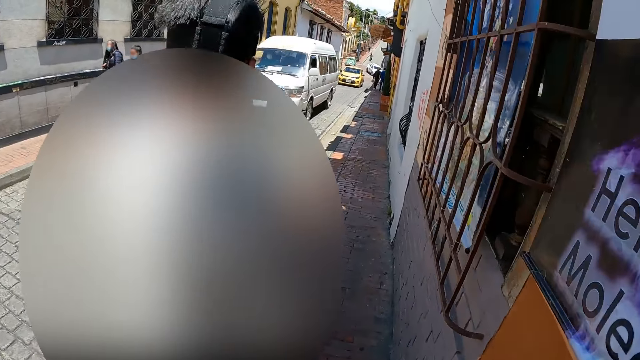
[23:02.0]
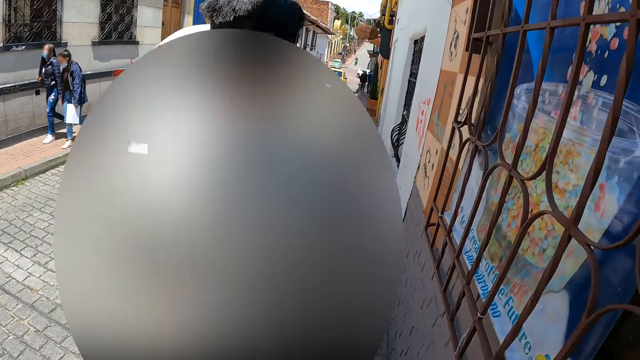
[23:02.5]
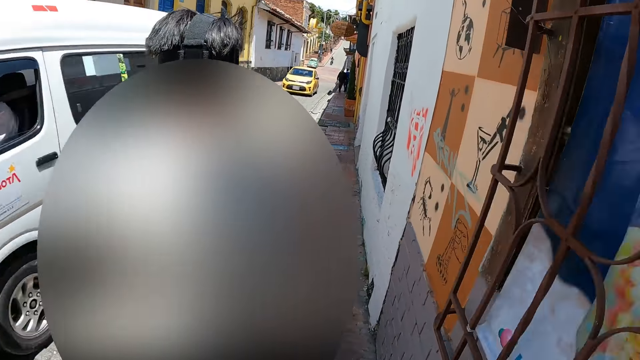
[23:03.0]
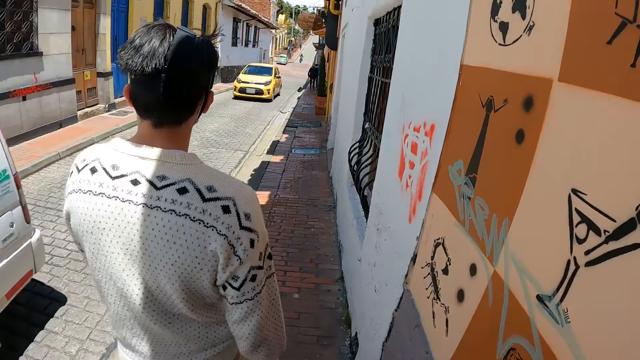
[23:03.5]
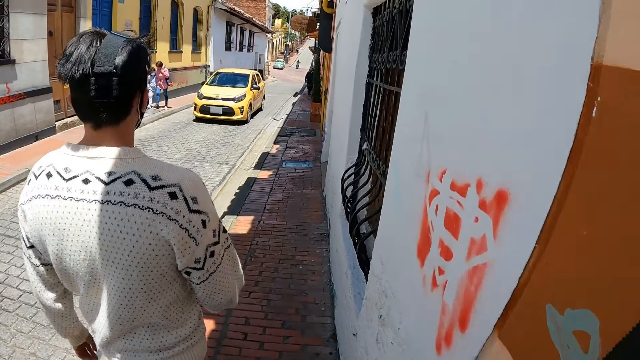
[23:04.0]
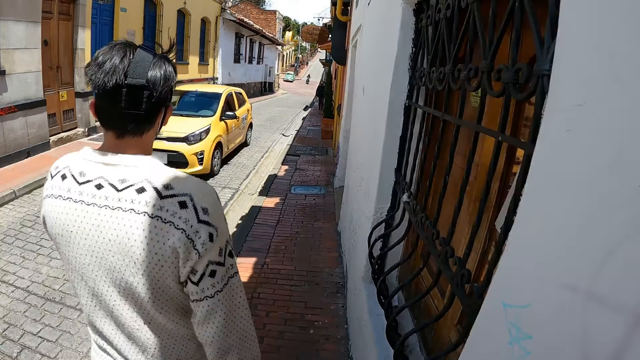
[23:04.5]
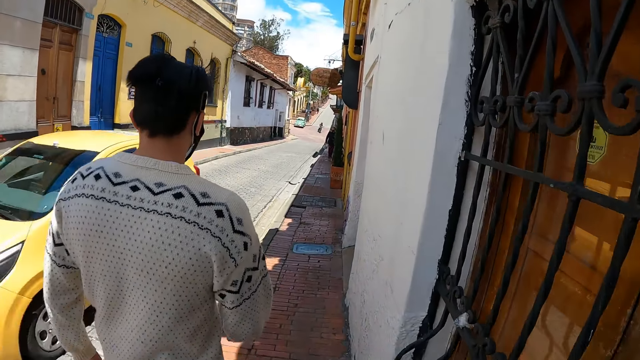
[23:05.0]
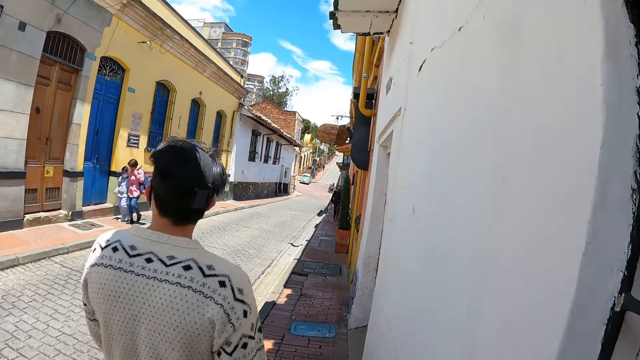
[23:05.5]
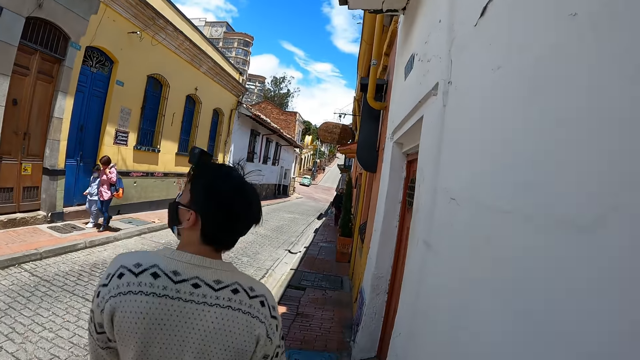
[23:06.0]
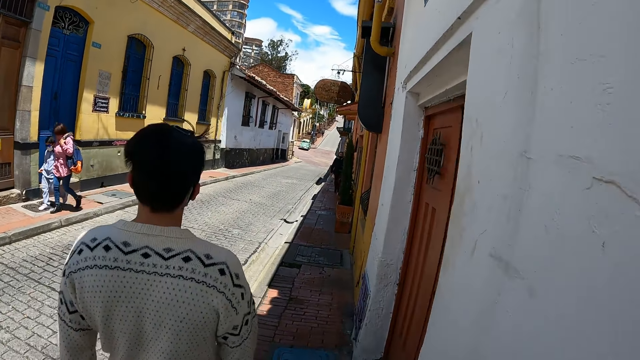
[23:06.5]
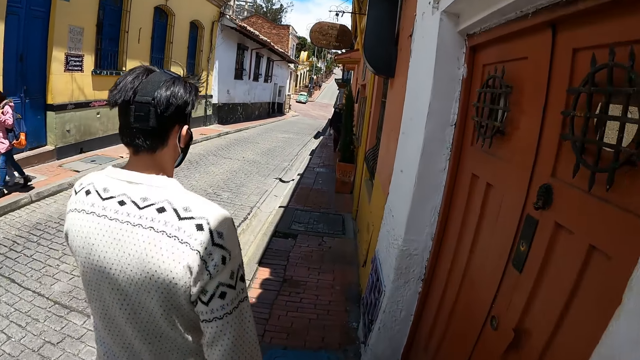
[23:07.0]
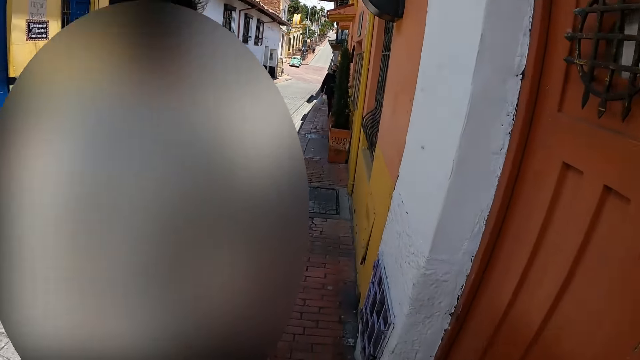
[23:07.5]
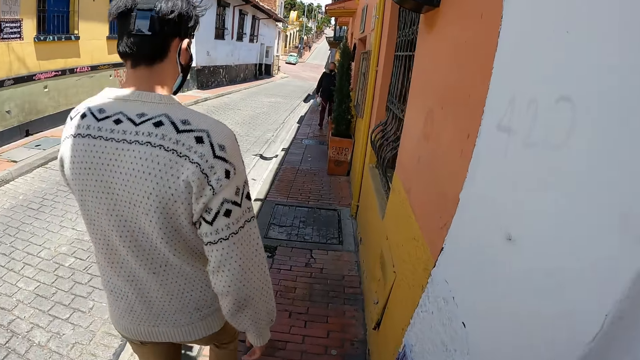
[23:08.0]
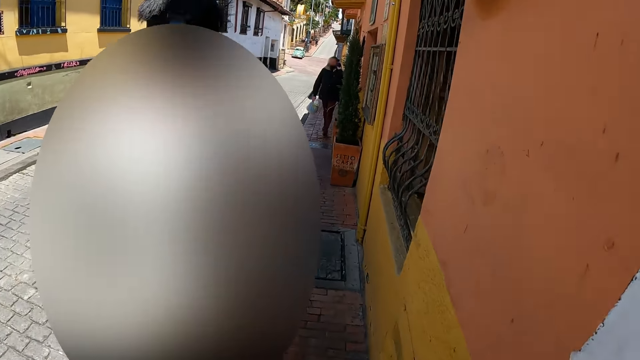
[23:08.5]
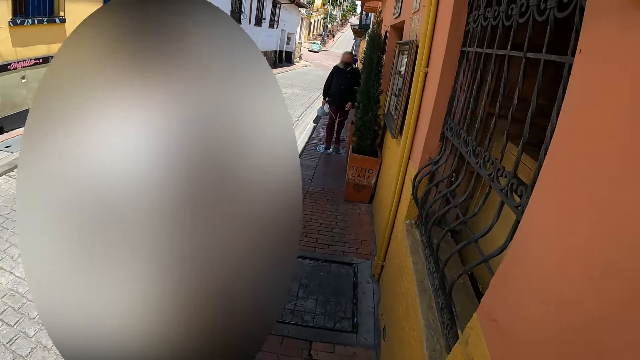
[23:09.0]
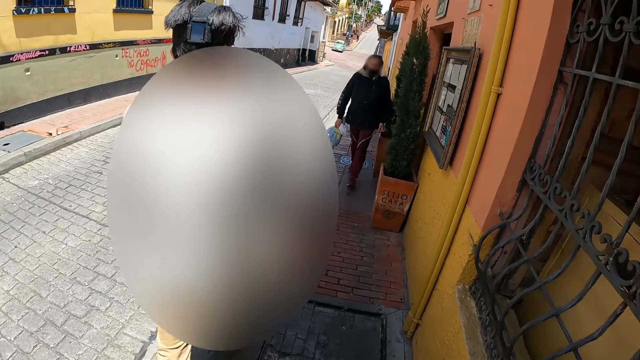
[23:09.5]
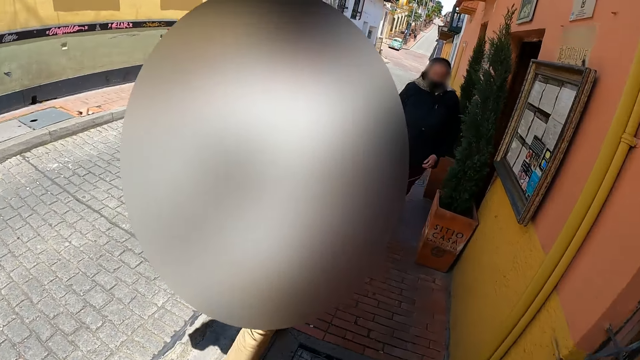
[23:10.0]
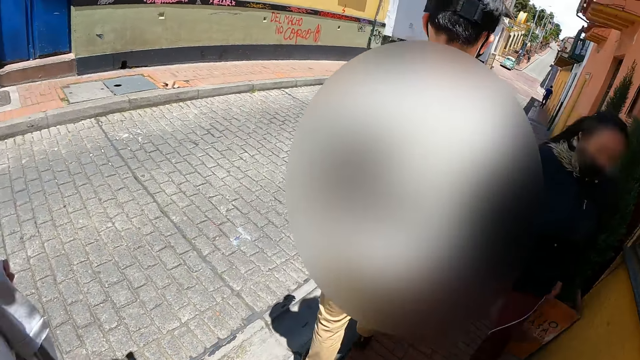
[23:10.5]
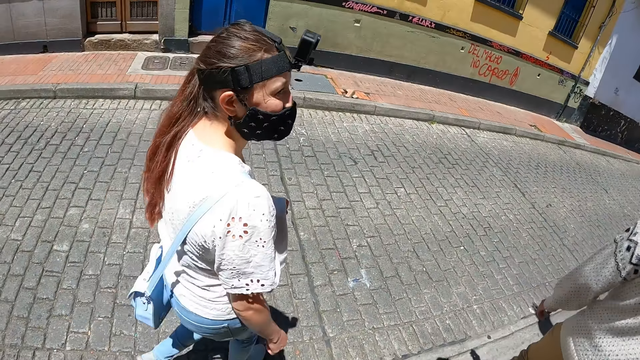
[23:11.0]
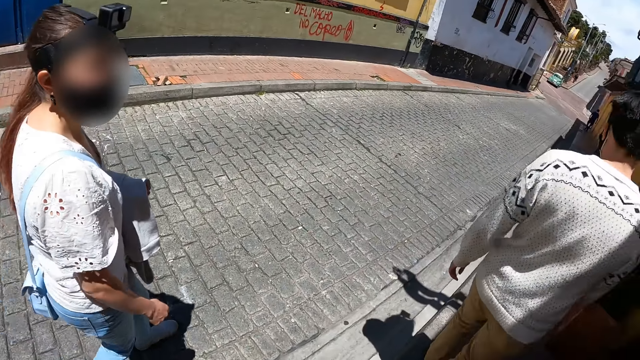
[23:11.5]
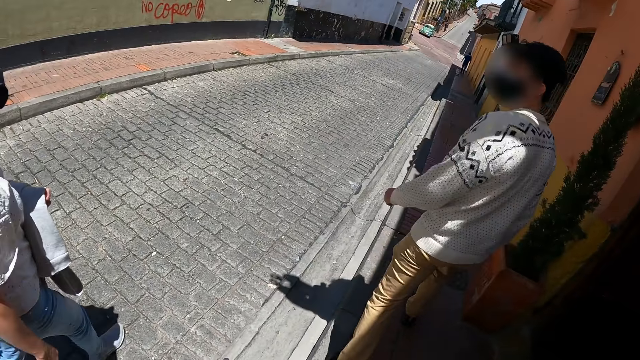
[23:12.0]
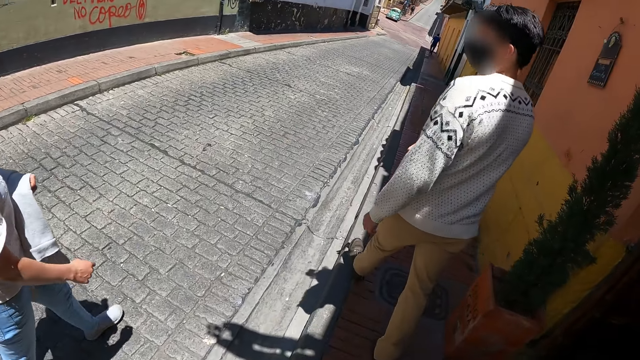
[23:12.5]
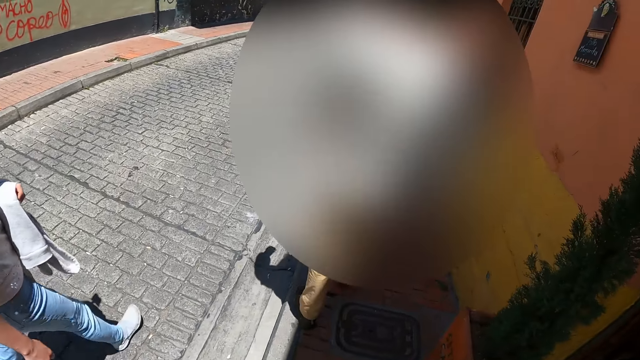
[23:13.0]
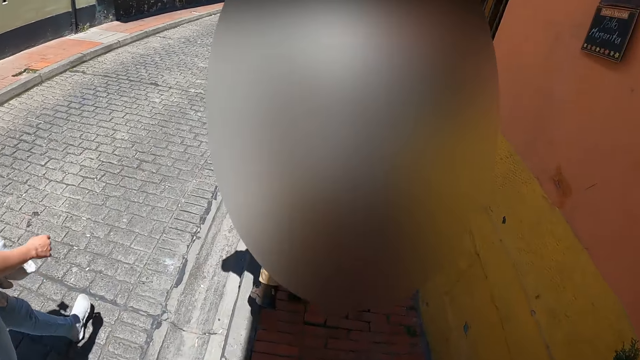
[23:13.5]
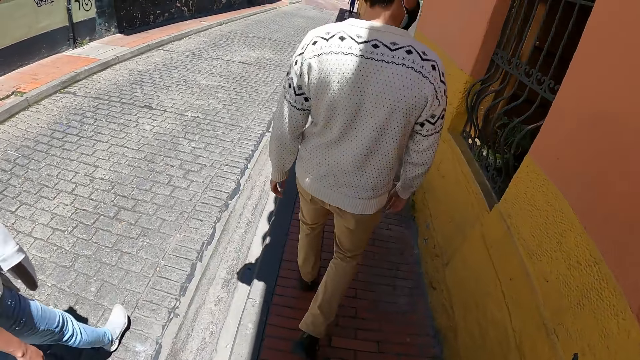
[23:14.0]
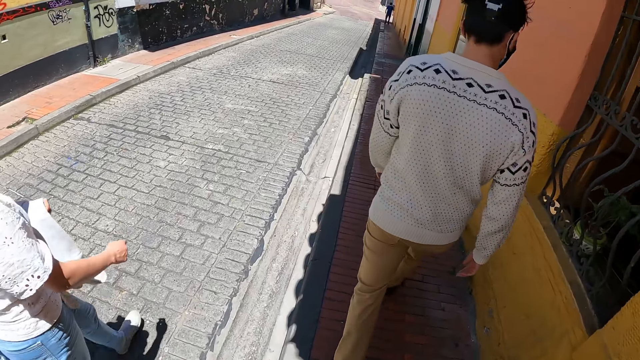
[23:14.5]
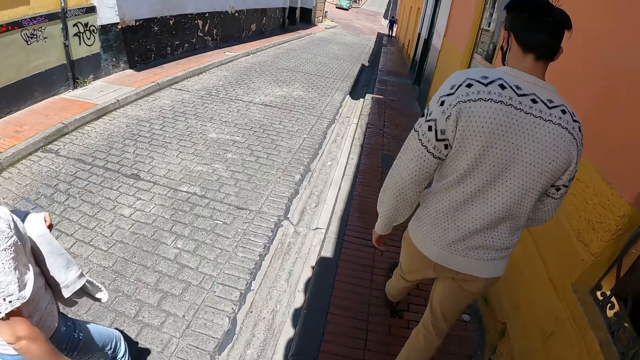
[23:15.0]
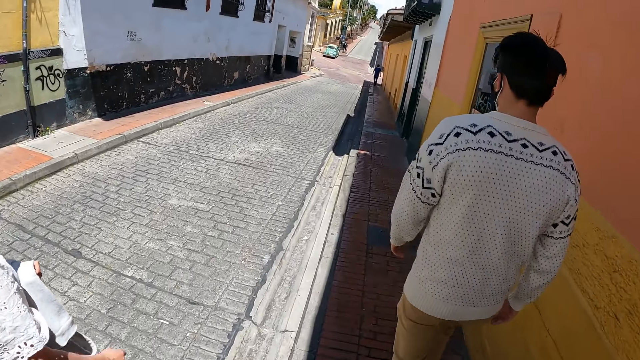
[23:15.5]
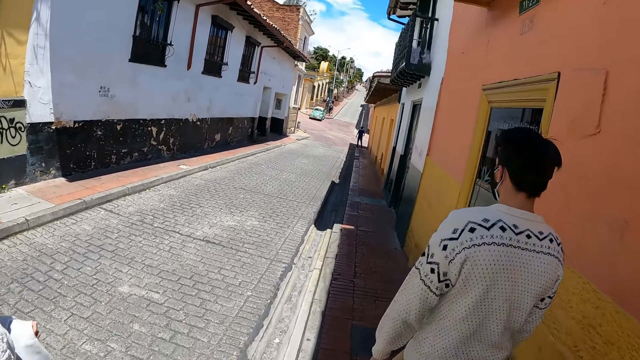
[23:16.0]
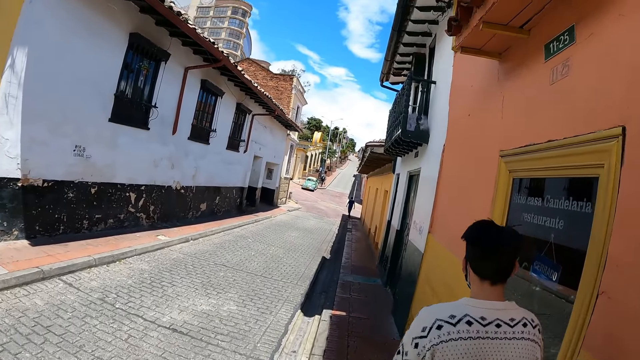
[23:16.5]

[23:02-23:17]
The camera wearer looks back and strolls on the sidewalk.

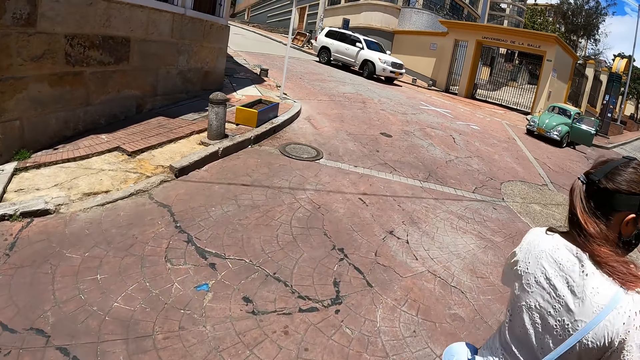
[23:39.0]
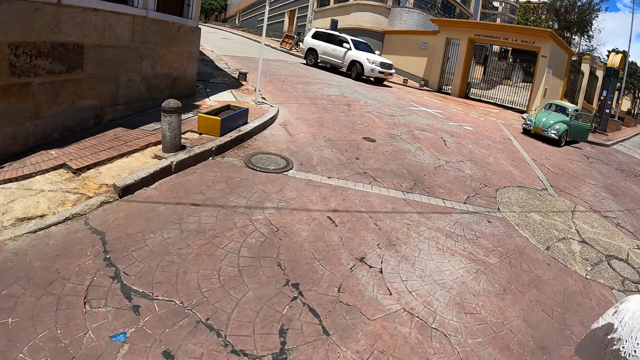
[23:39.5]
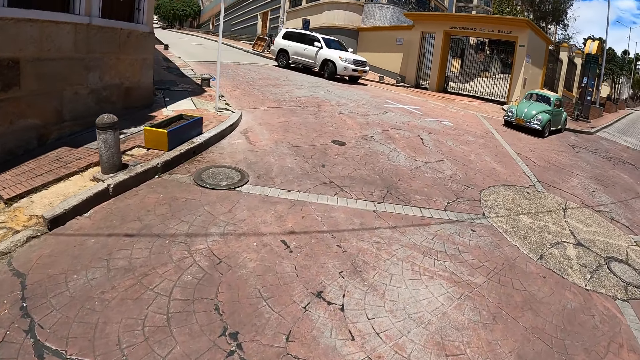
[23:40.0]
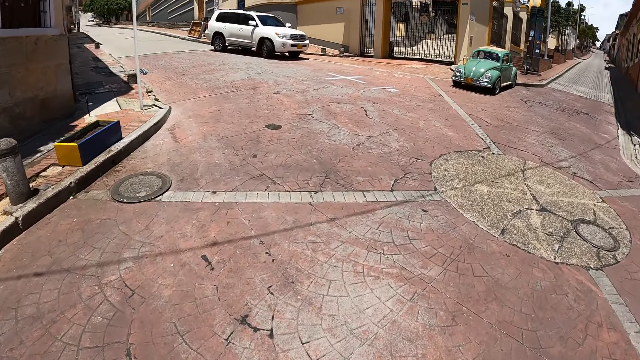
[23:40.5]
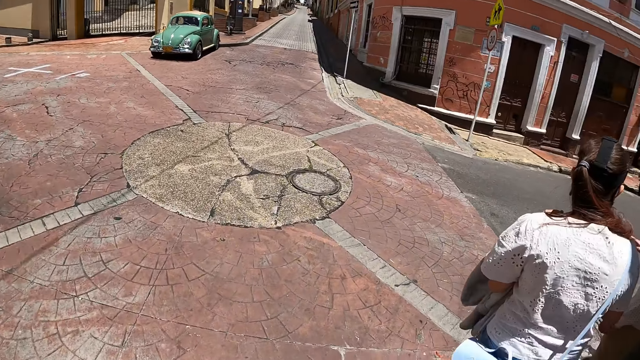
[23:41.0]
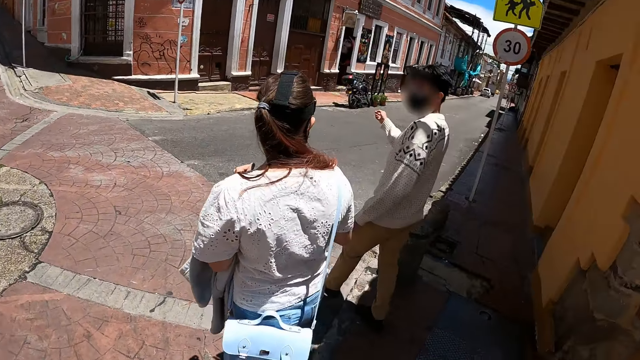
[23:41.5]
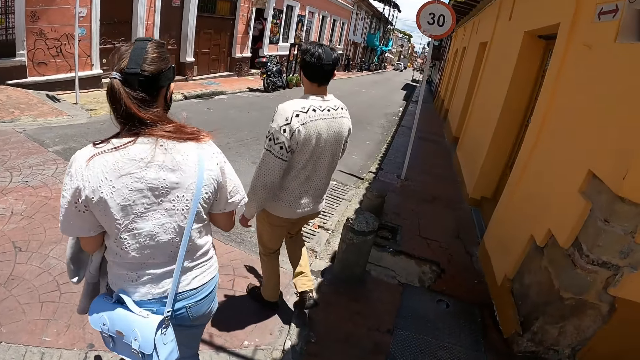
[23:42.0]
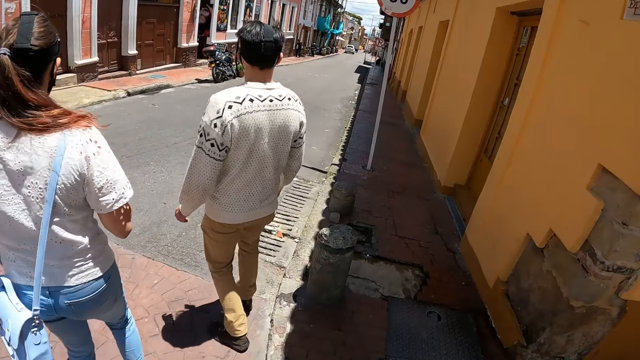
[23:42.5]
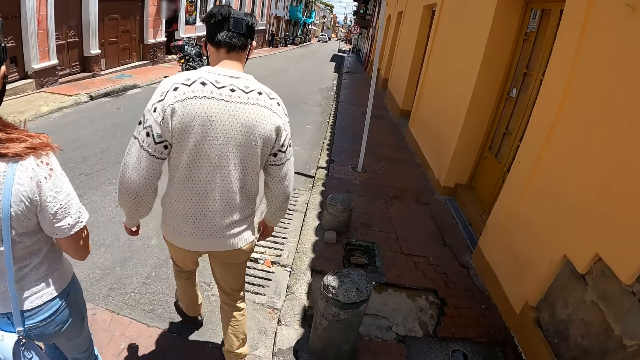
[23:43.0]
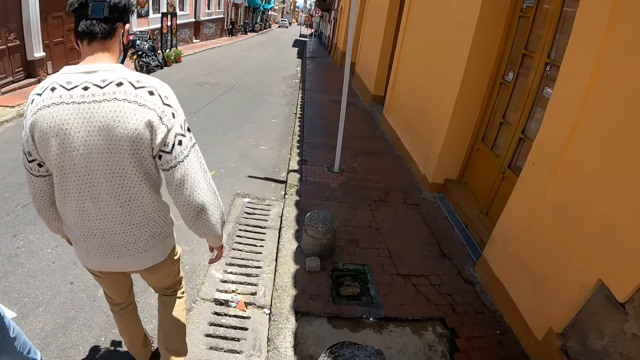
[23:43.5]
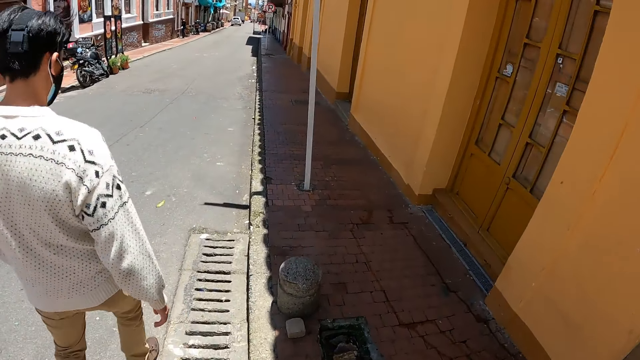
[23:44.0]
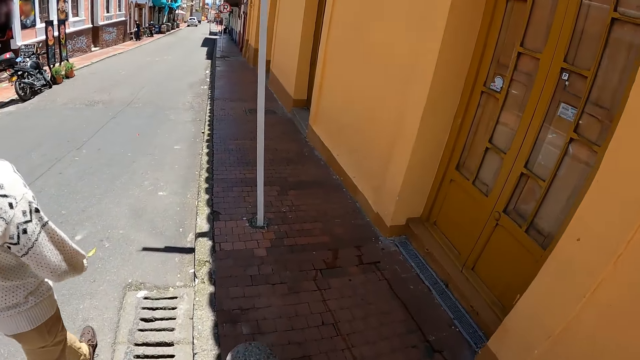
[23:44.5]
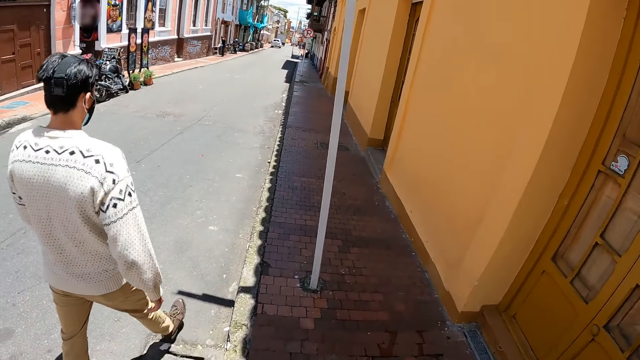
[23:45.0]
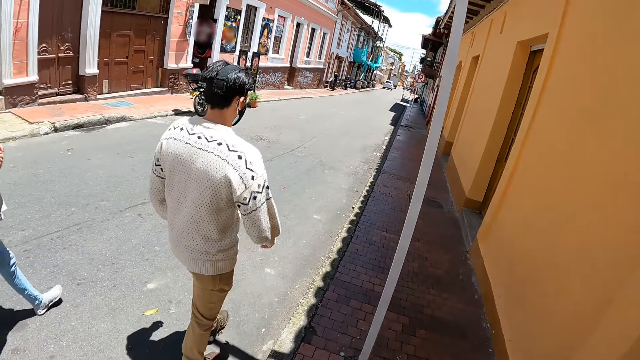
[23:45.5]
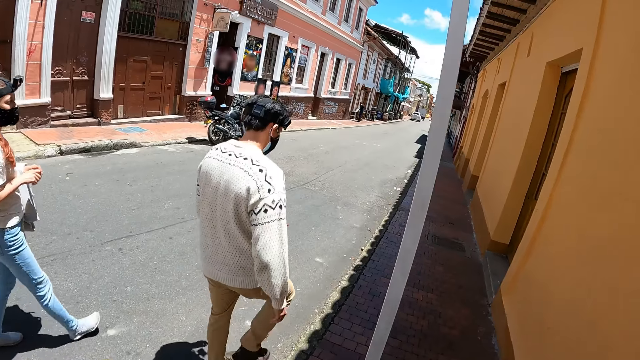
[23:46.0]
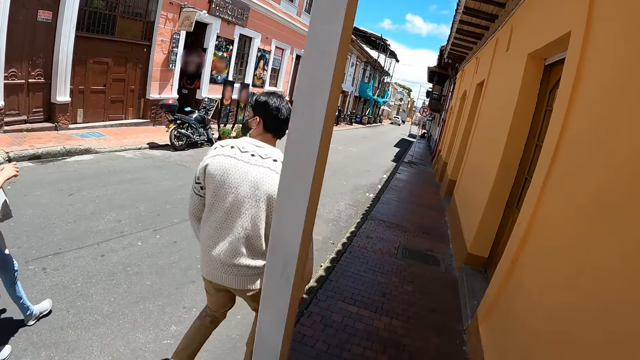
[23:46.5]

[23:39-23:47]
The camera wearer turns to his right hand side.
